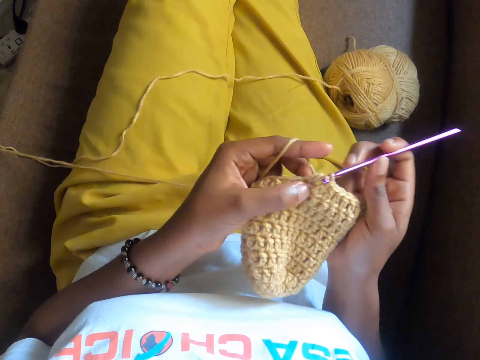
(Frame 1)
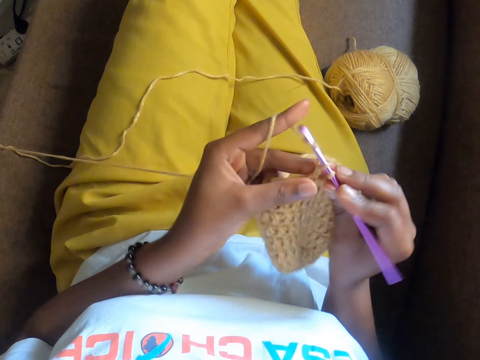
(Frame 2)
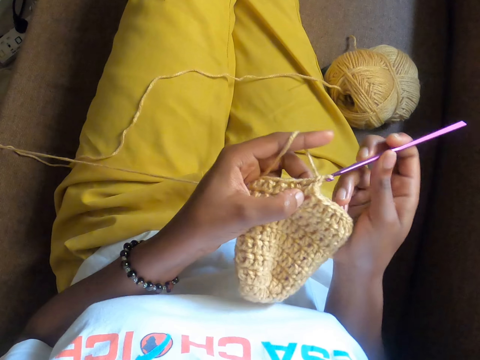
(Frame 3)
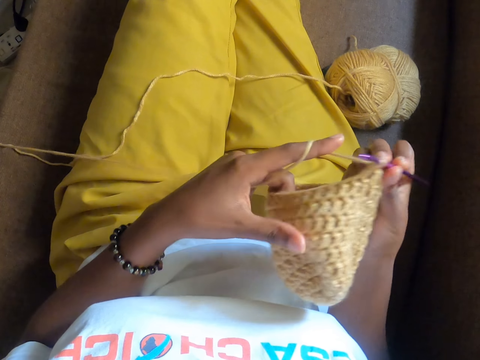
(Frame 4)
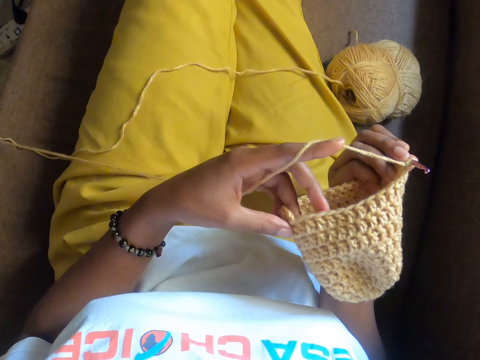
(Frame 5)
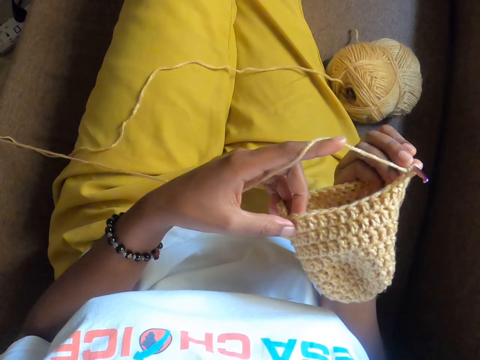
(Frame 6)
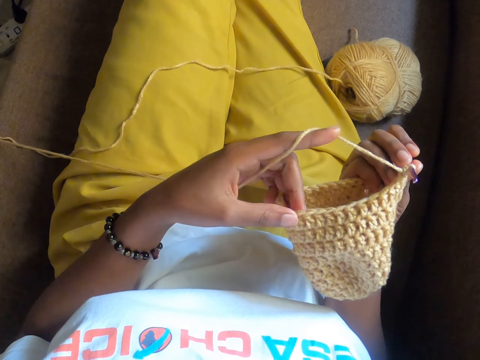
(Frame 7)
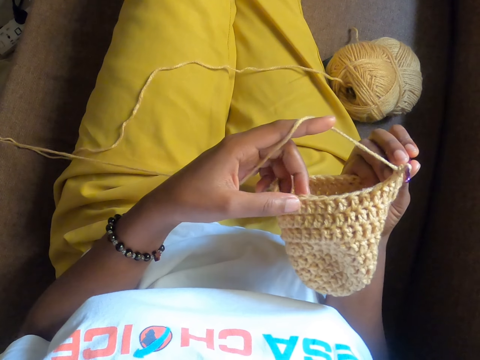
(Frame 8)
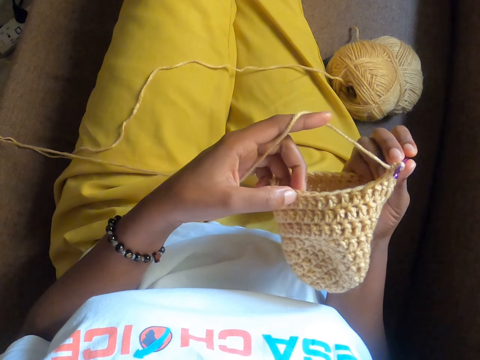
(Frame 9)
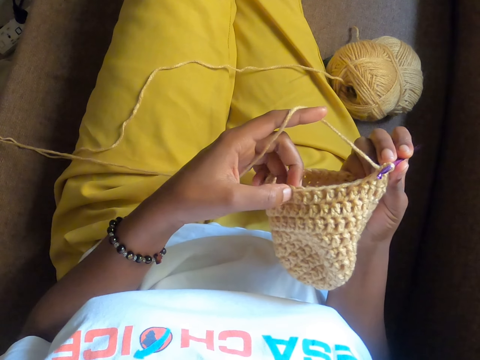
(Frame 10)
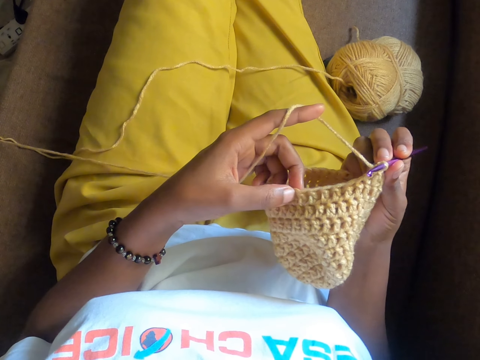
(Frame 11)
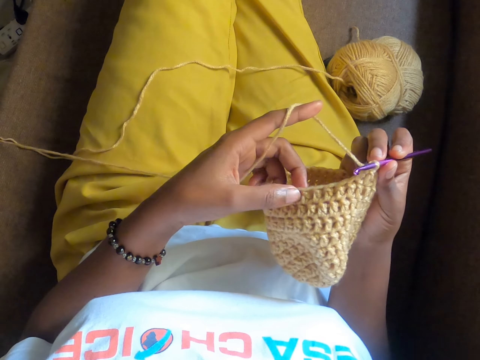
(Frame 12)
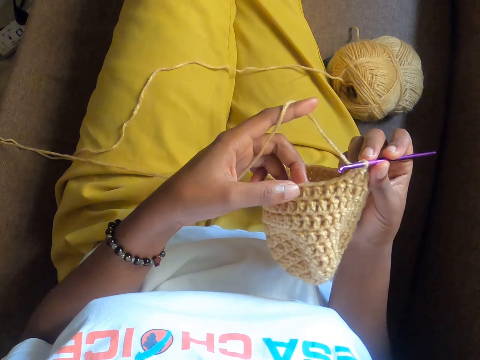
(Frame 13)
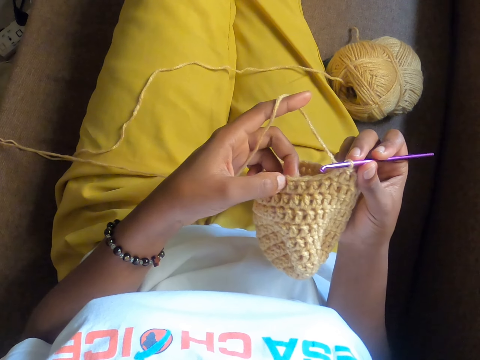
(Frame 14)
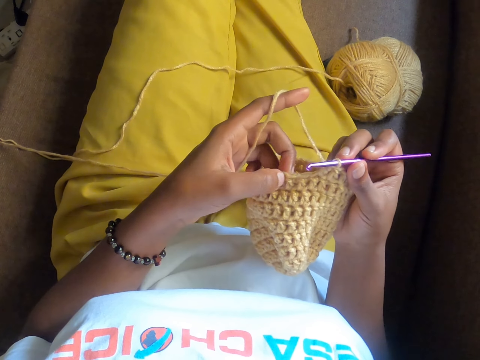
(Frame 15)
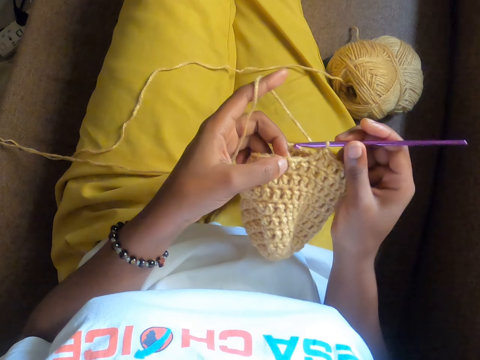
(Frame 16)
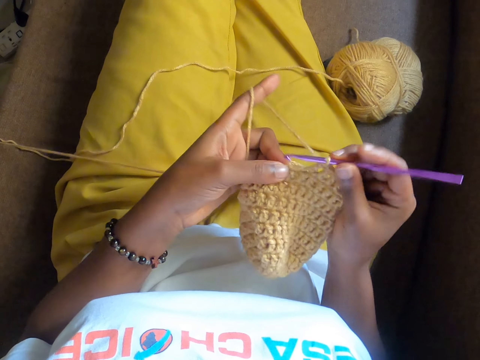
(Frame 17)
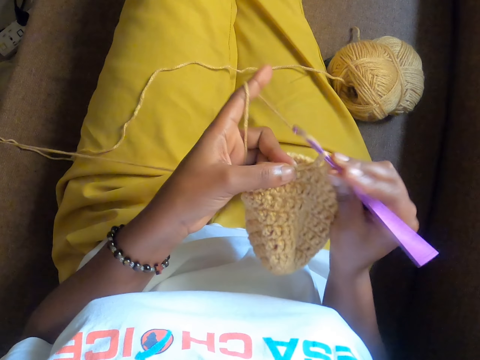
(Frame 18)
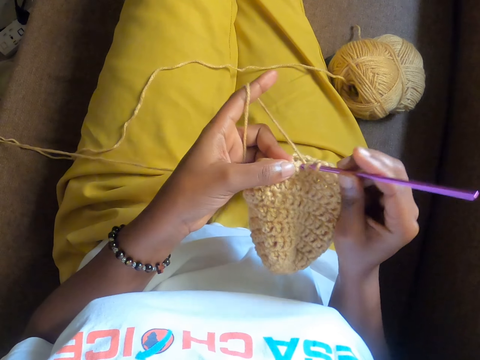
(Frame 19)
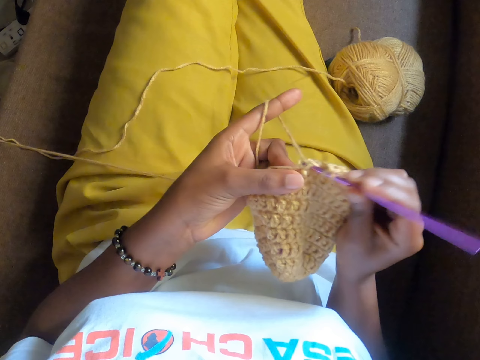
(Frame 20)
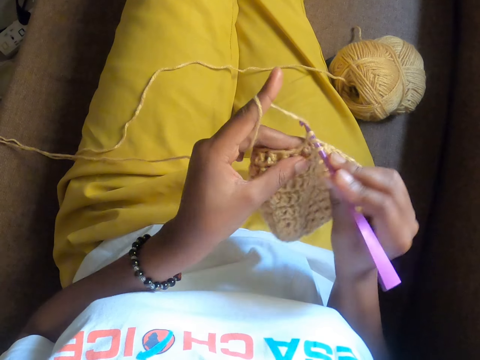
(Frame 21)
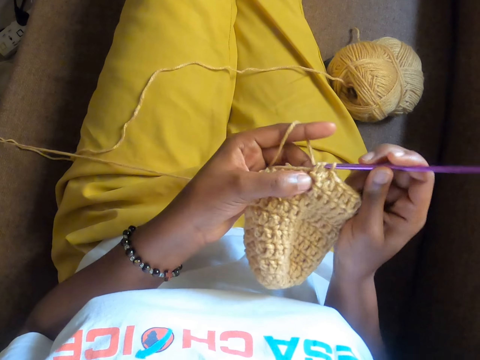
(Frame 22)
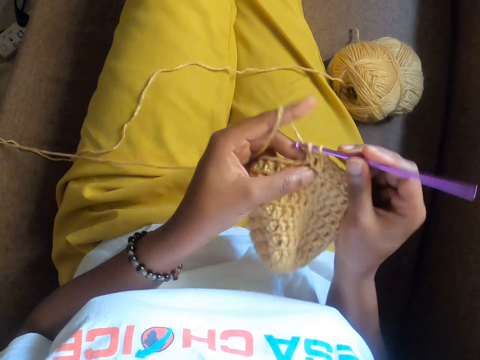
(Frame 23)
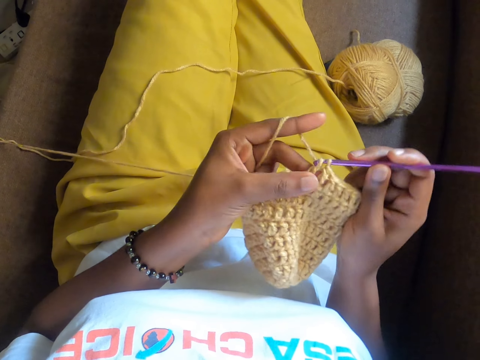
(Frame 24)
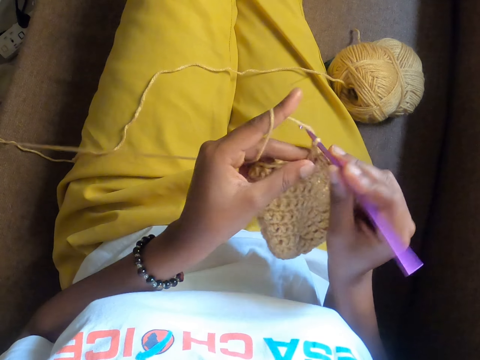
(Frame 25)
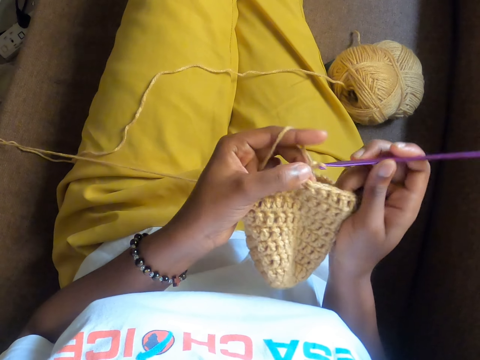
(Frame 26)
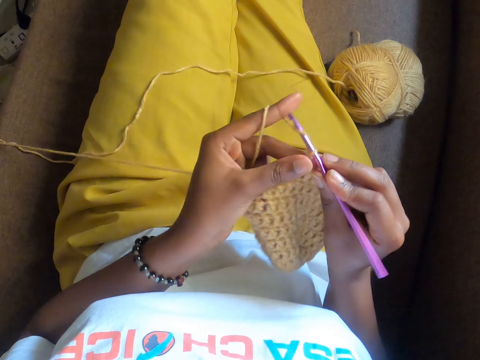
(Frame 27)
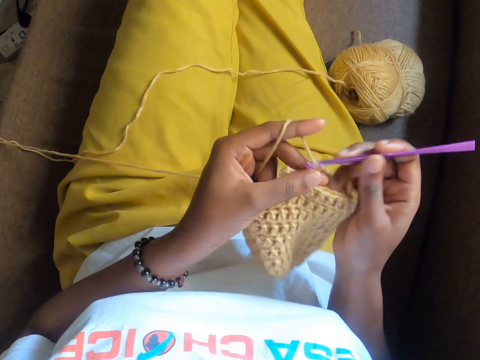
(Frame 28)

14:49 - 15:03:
The camera wearer adjusts the crocheted yarn in her left hand. She touches the knitted yarn using her left hand. She crochets the yarn with the crochet hook in her right hand.

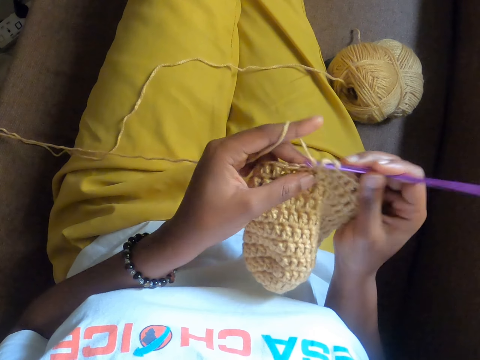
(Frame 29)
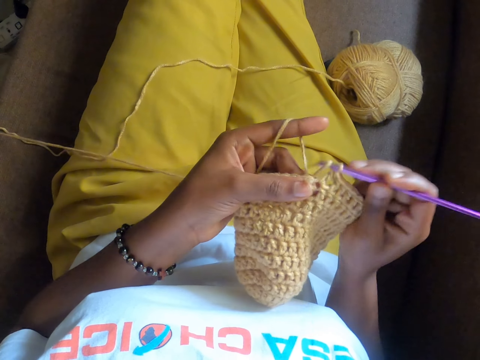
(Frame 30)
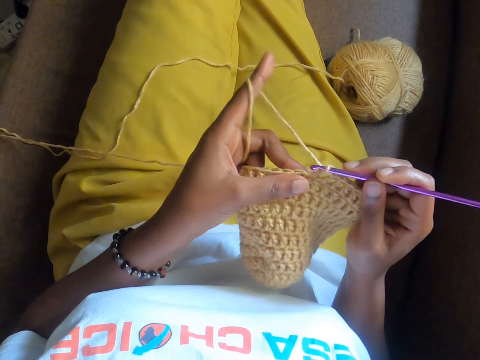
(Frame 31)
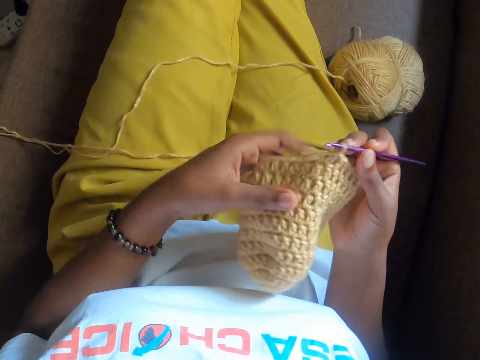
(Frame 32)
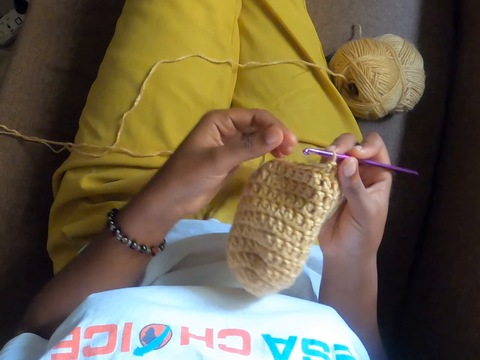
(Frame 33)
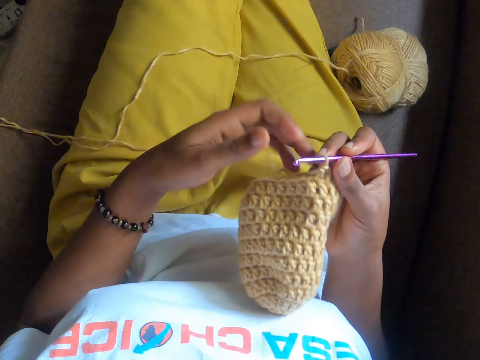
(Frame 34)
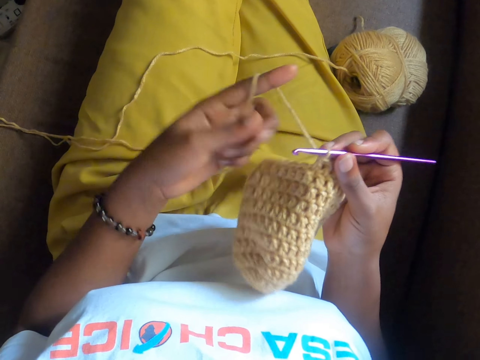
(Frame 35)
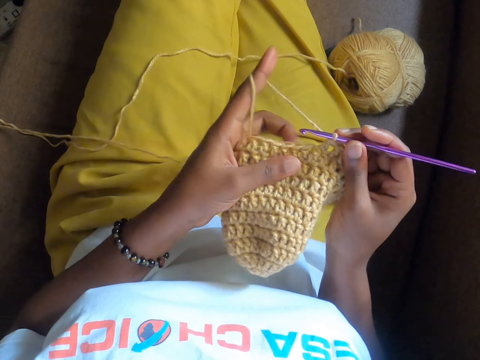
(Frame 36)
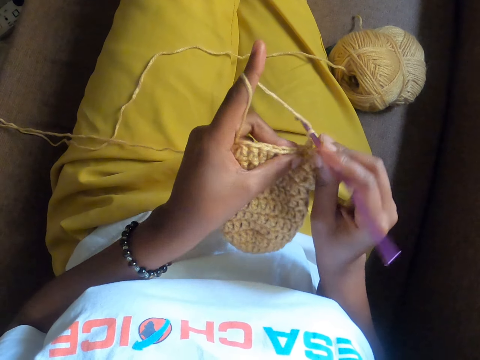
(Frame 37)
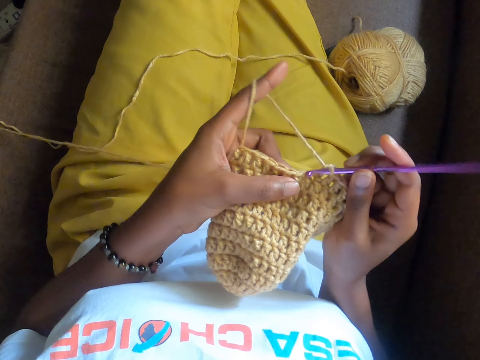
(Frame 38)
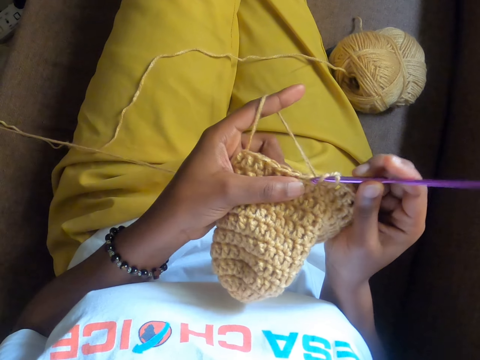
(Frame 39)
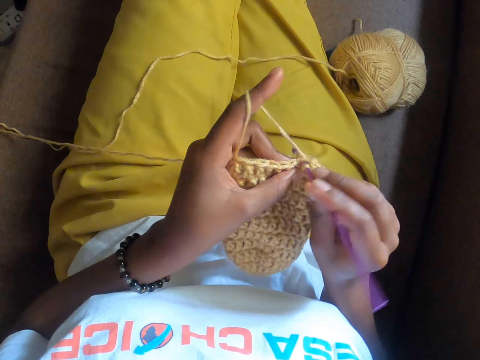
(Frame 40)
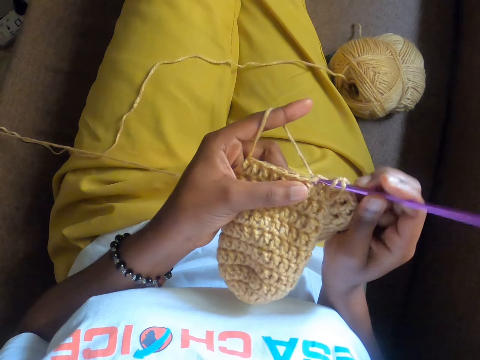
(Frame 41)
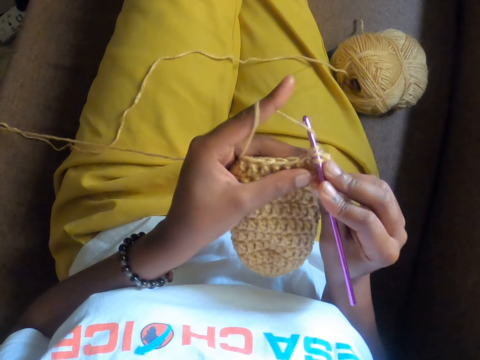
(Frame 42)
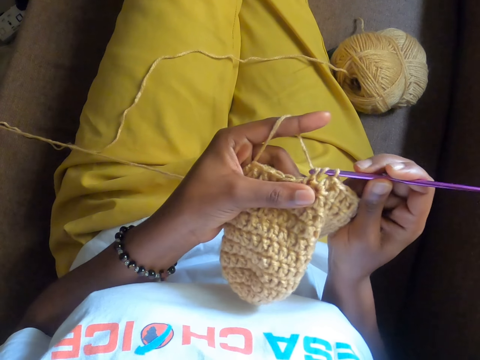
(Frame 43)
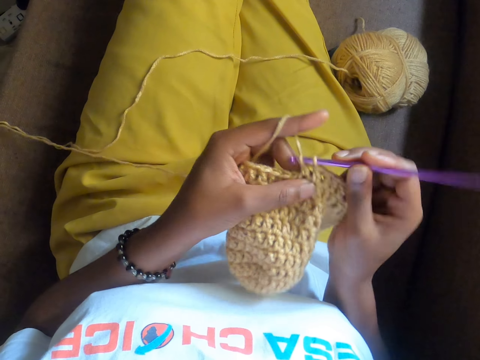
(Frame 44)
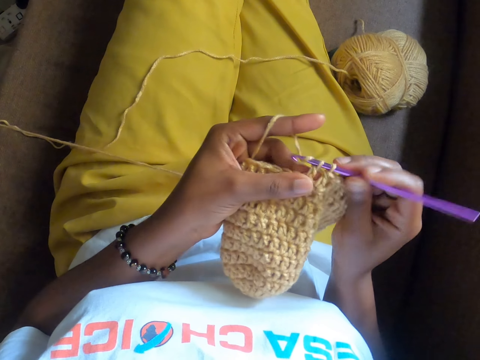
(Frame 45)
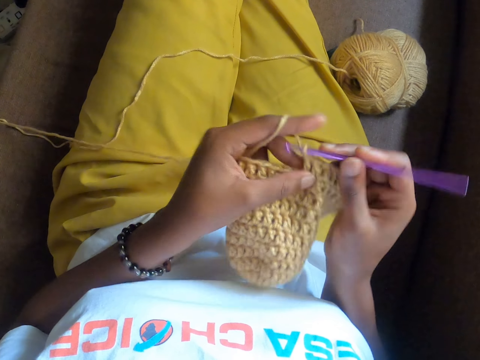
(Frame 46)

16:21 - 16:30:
The camera wearer twists the crochet wool around her left index finger. She crochets the yarn with the crochet hook in her right hand.
